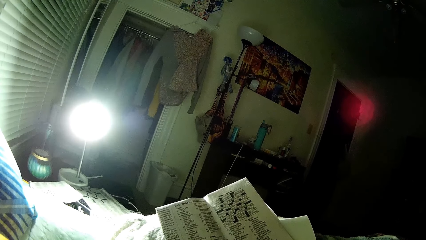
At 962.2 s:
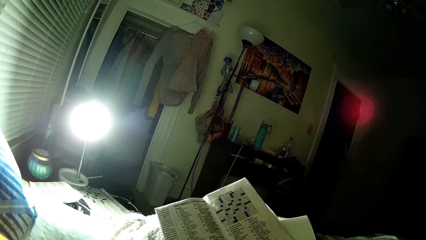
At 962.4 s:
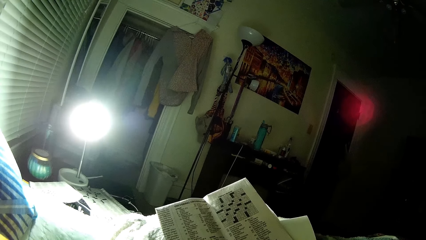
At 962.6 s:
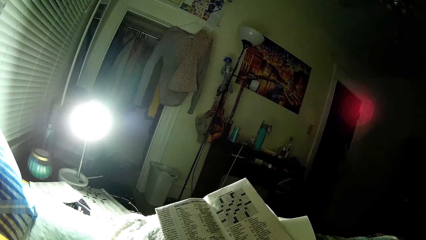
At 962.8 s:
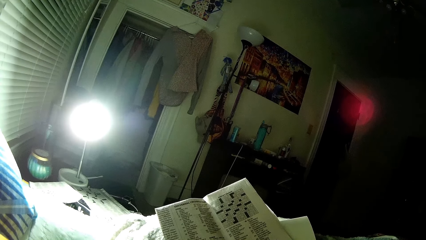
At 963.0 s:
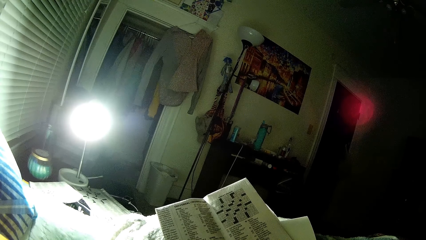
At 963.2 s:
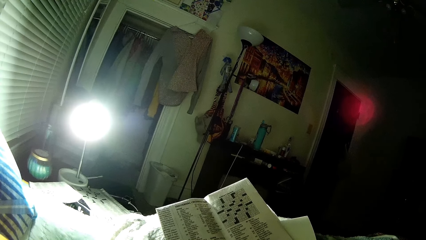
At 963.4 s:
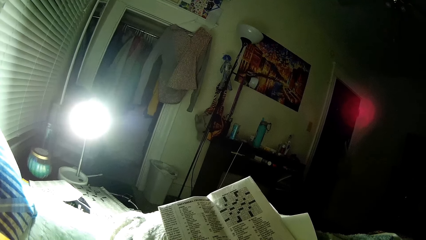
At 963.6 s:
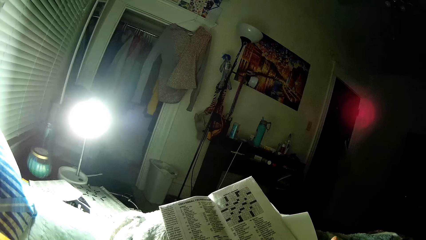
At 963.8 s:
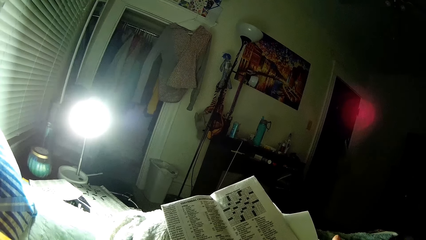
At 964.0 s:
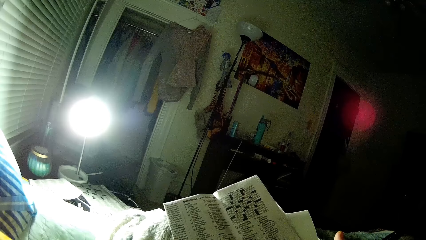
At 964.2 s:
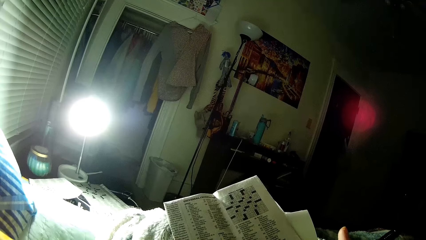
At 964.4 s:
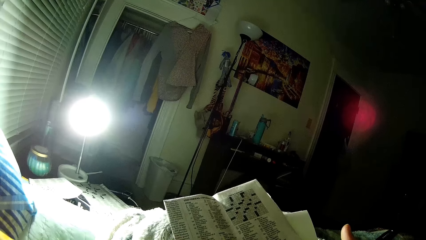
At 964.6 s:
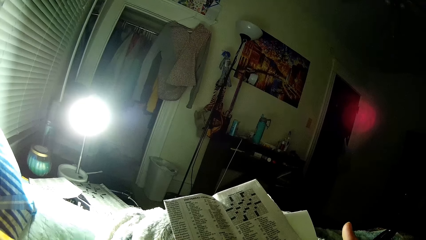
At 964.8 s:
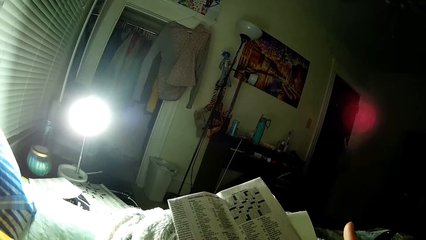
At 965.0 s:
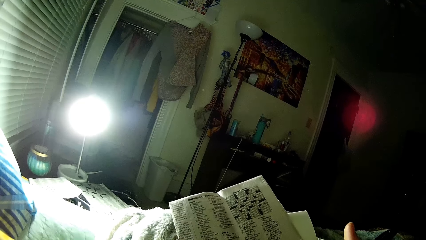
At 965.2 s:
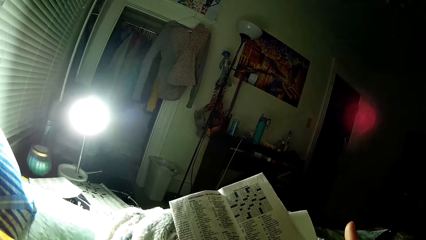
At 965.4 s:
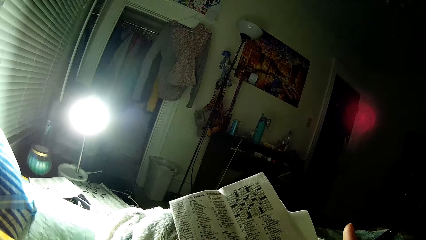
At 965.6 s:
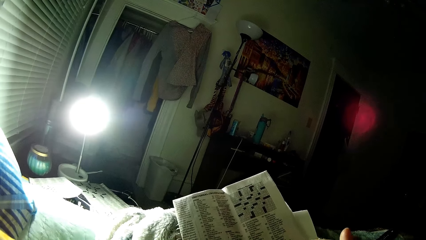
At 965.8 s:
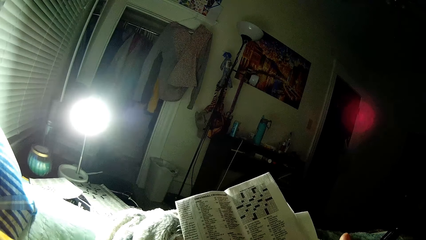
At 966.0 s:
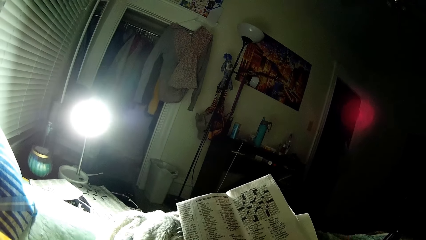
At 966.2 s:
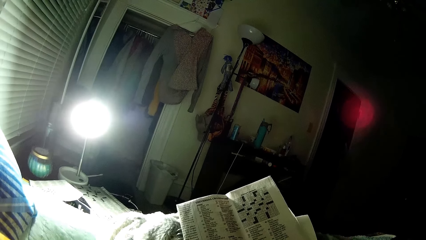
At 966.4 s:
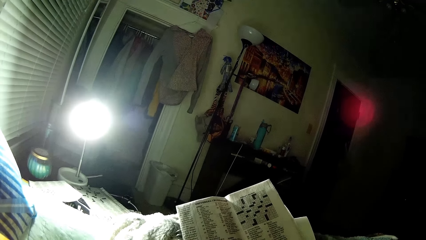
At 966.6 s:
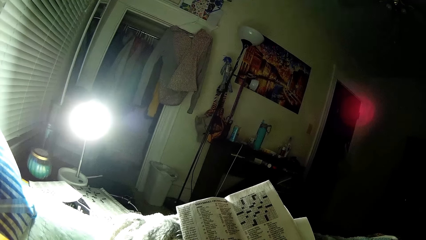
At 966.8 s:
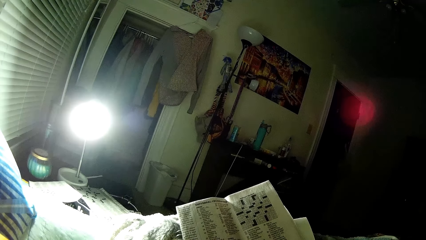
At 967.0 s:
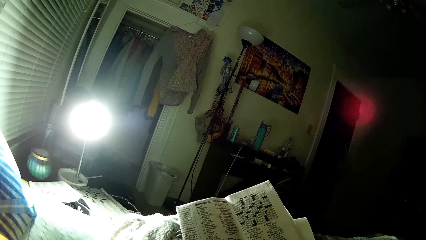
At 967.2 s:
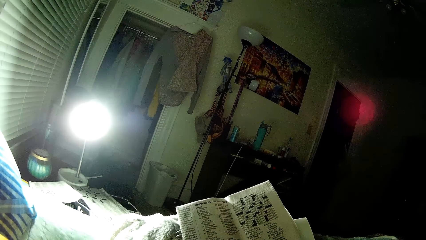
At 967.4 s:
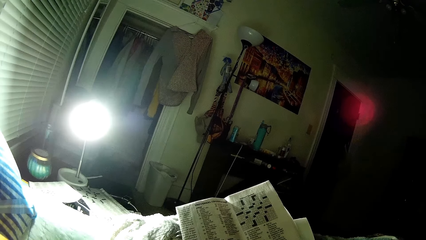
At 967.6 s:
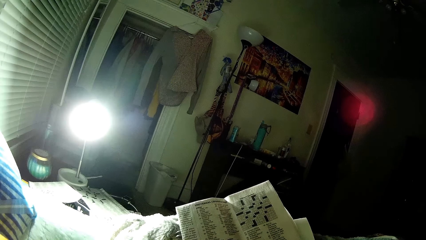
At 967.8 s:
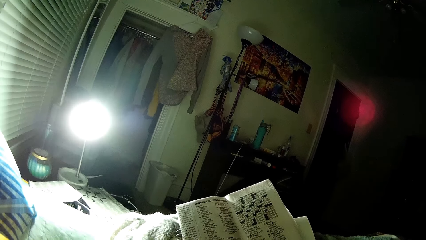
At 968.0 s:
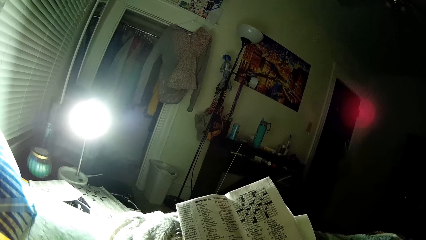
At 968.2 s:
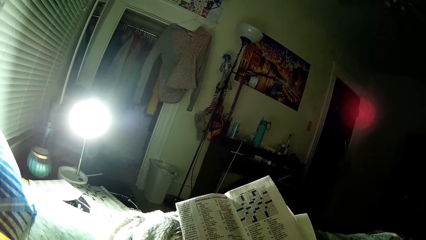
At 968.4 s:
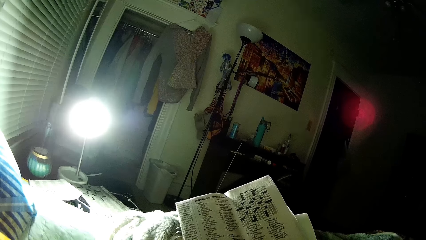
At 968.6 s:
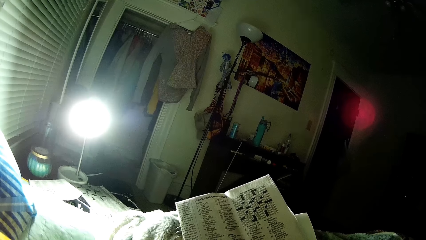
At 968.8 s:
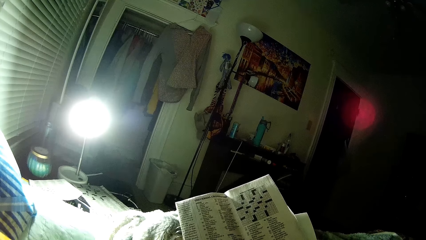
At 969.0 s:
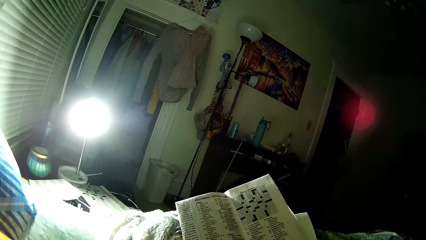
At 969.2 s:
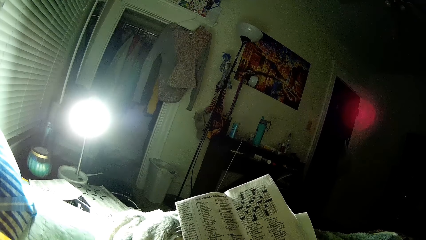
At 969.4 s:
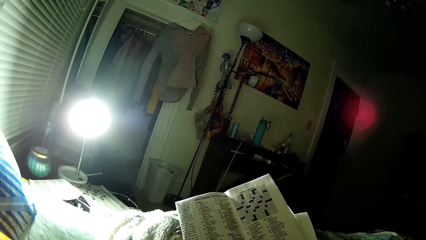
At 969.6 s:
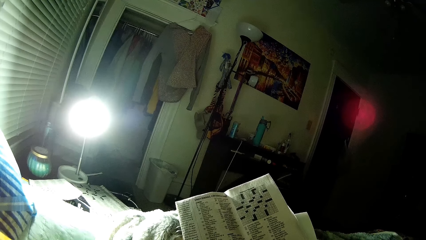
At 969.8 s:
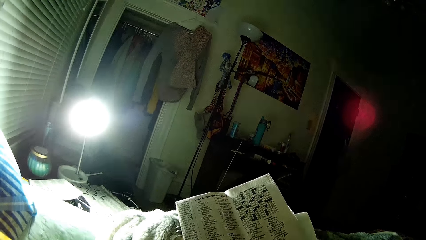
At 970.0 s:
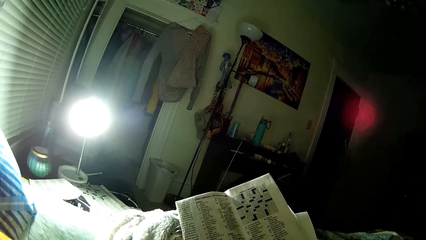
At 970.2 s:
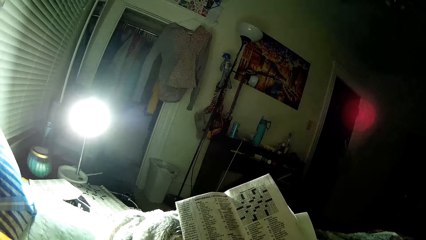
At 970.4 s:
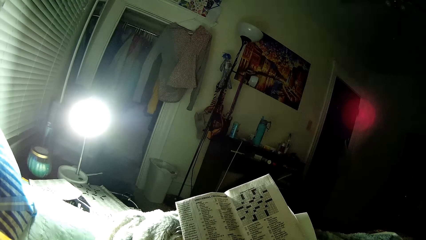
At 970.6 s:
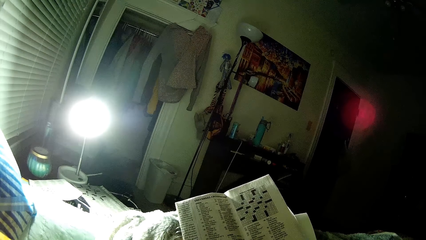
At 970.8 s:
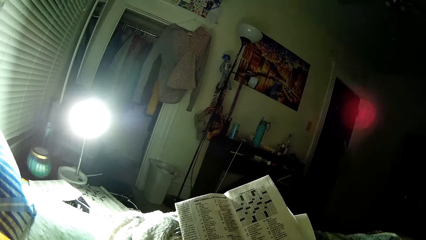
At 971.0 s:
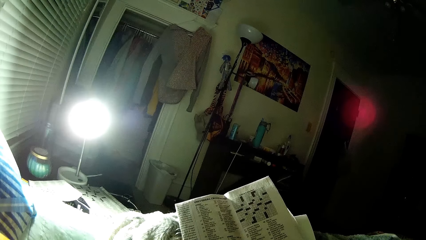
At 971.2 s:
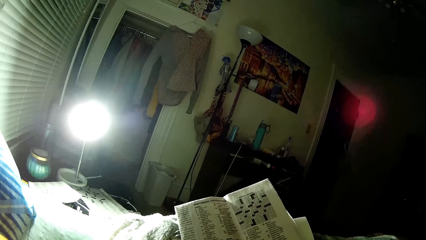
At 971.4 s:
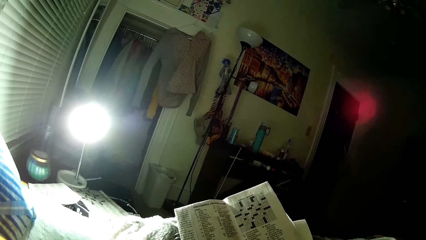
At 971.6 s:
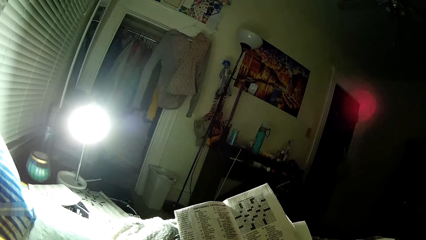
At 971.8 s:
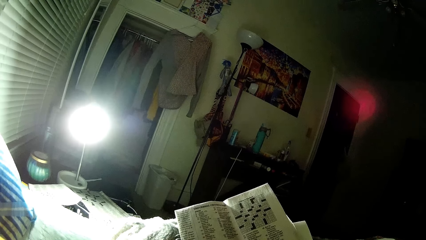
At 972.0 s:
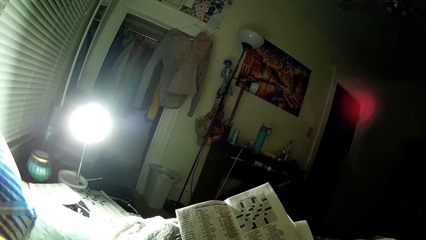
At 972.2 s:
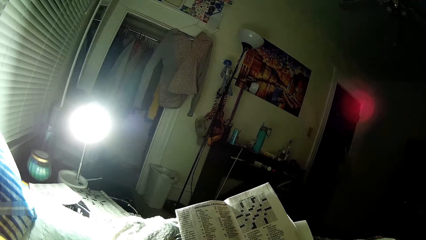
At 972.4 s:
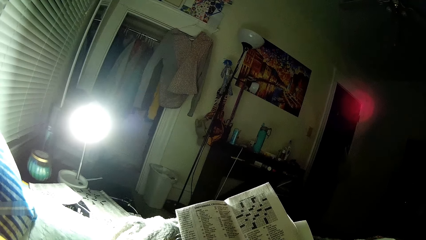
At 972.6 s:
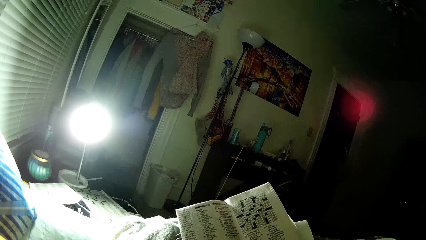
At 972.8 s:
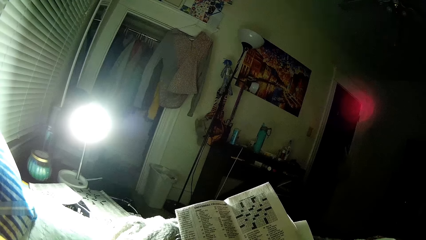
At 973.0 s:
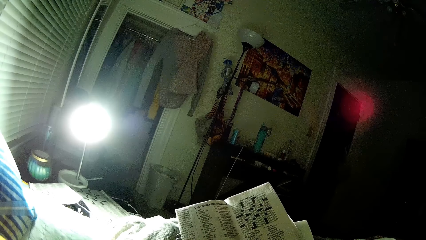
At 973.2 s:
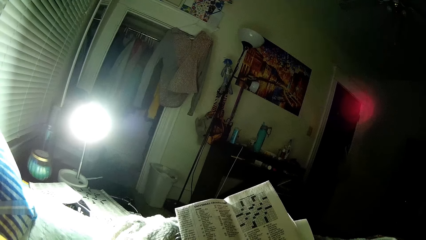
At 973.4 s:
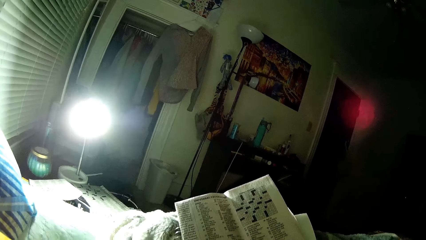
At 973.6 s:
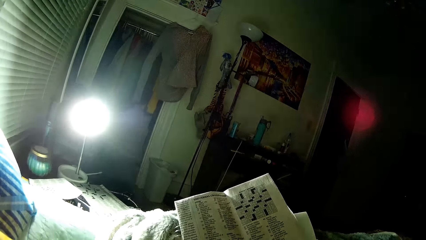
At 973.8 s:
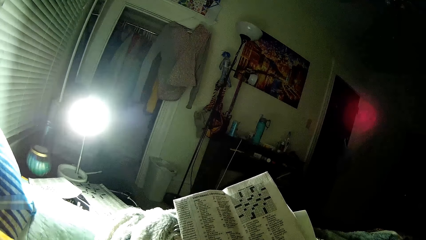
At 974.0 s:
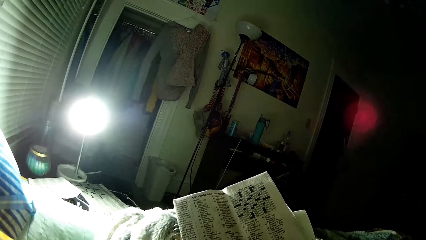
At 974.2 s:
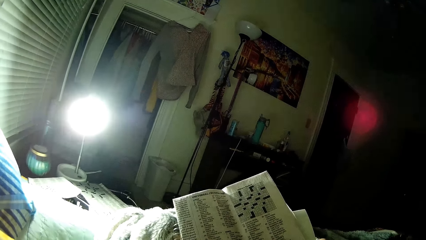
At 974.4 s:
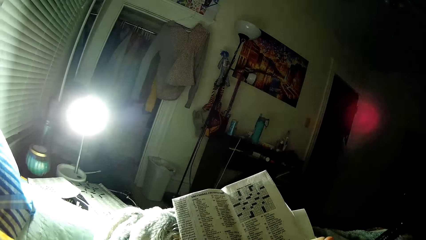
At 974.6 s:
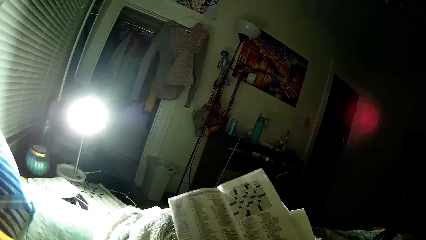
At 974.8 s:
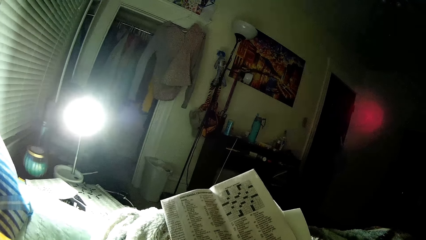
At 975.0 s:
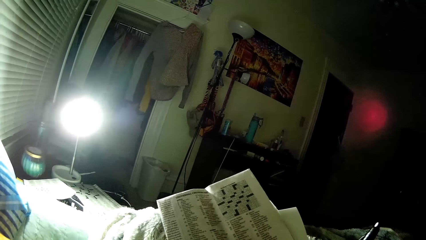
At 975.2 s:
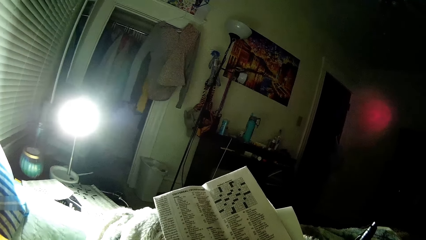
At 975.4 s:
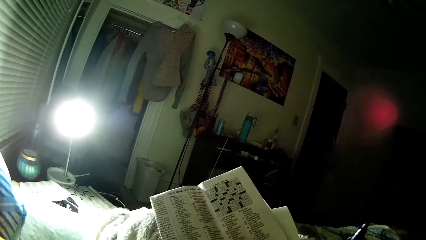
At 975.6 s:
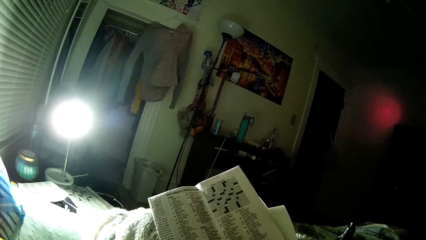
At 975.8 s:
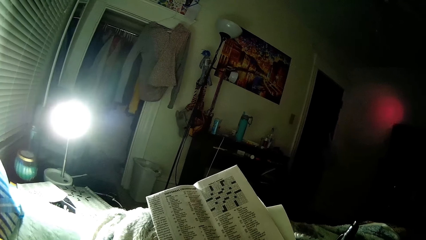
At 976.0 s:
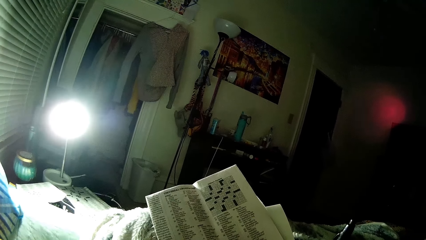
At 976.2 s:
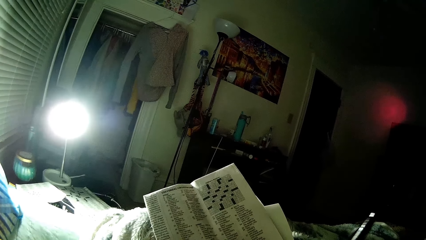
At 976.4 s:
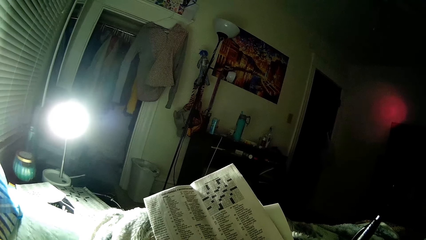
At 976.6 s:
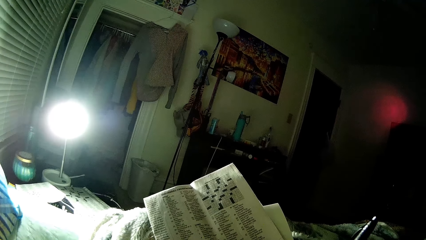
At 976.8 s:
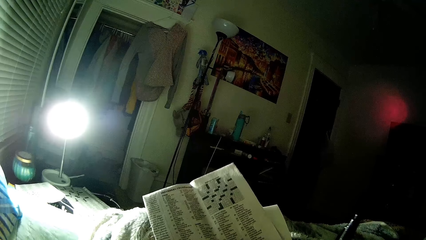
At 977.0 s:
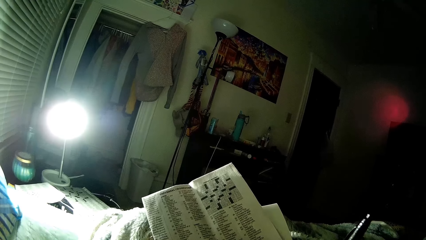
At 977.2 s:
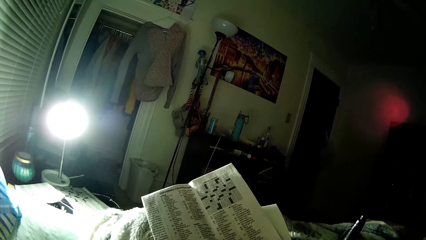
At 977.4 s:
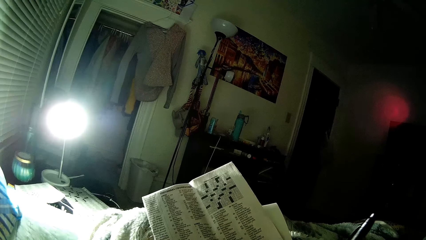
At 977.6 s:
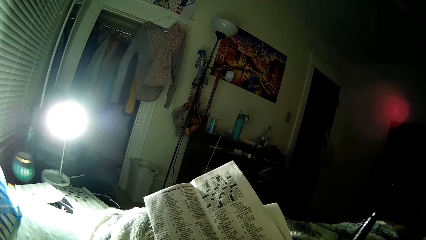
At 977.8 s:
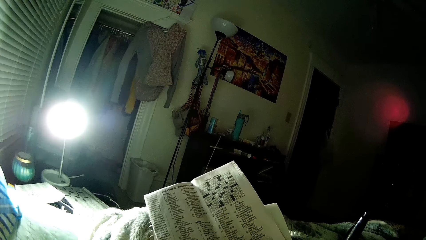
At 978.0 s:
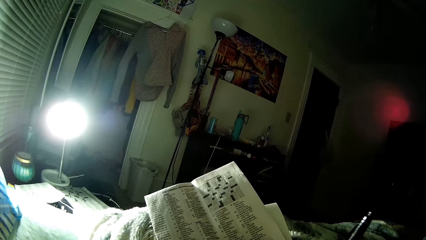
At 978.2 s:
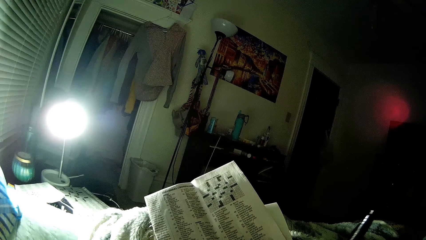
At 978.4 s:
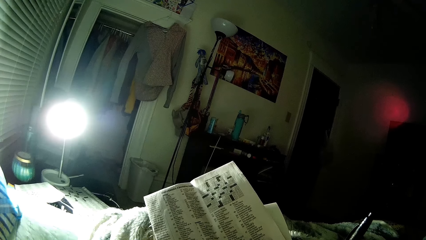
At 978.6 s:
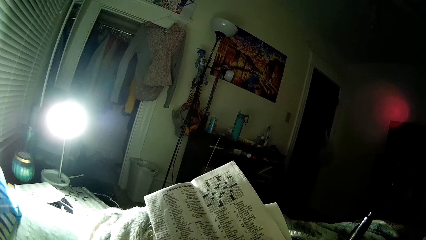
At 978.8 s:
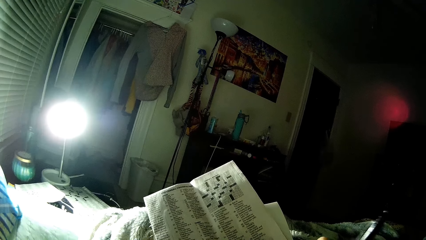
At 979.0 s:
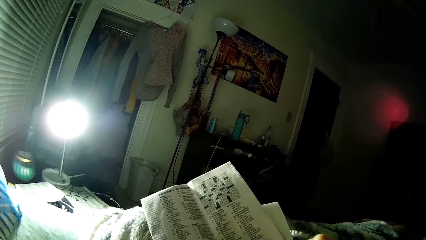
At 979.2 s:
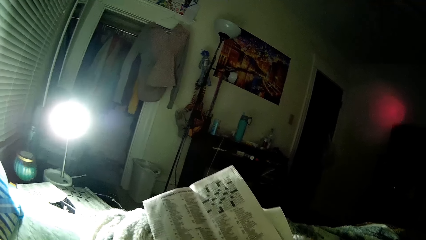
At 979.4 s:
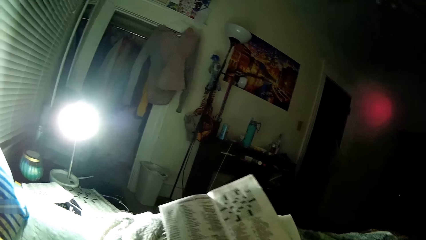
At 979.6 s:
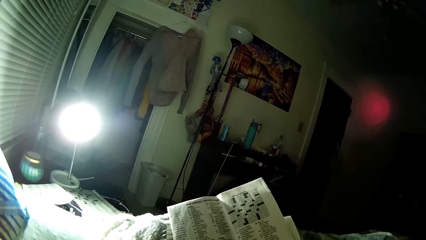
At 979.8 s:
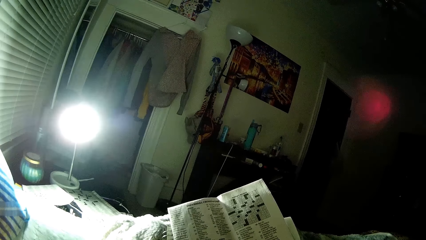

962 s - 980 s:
The camera wearer moves a finger. They peruse a newspaper. They peruse the newspaper again. They lift up a pen. They move the pen.
